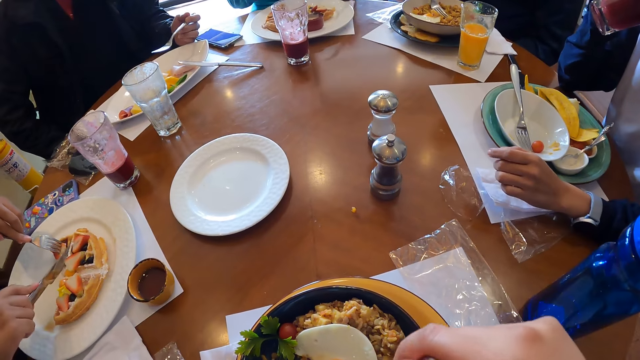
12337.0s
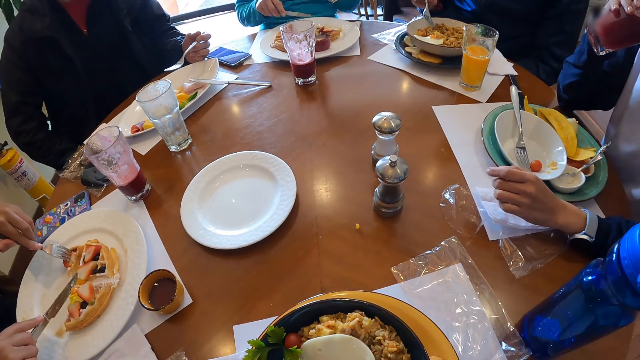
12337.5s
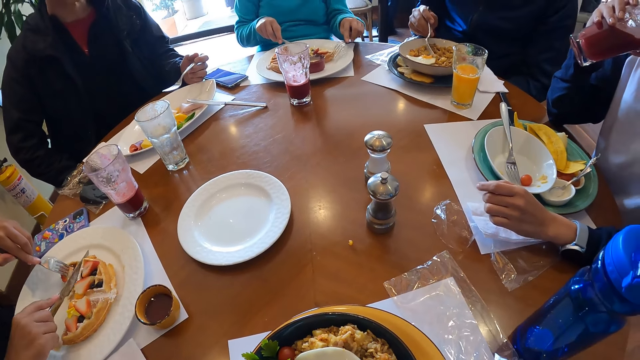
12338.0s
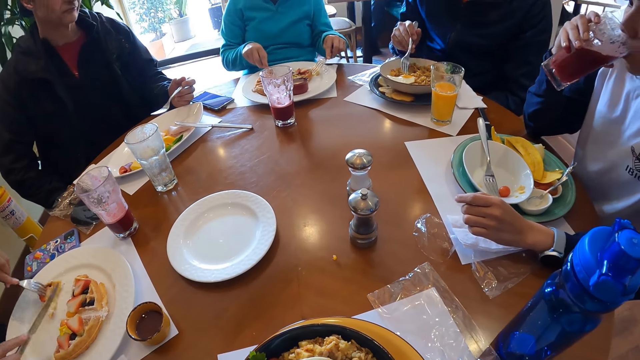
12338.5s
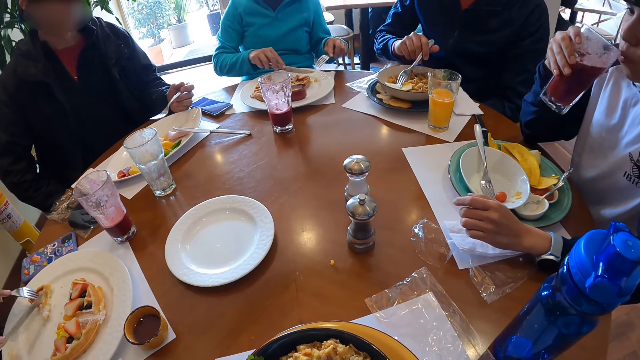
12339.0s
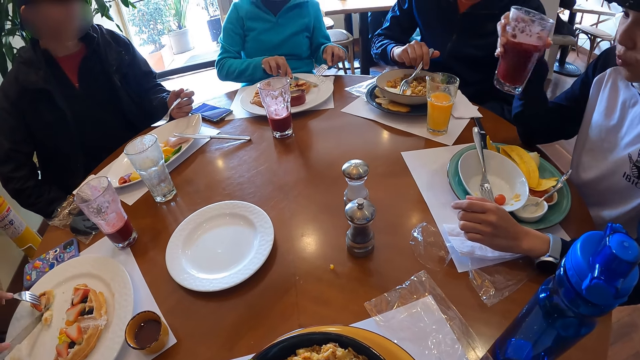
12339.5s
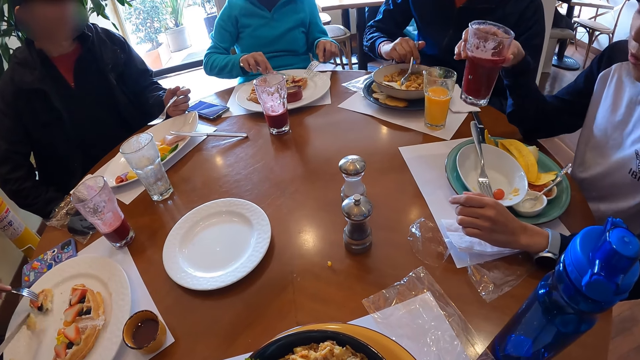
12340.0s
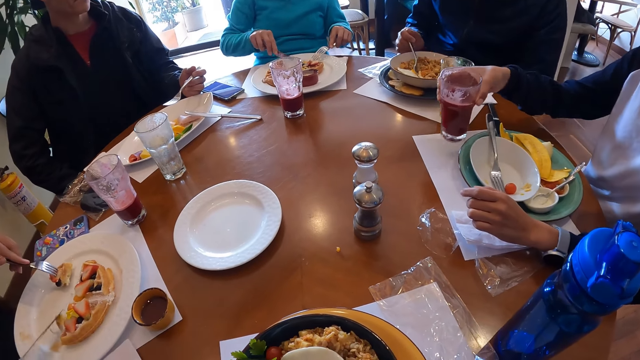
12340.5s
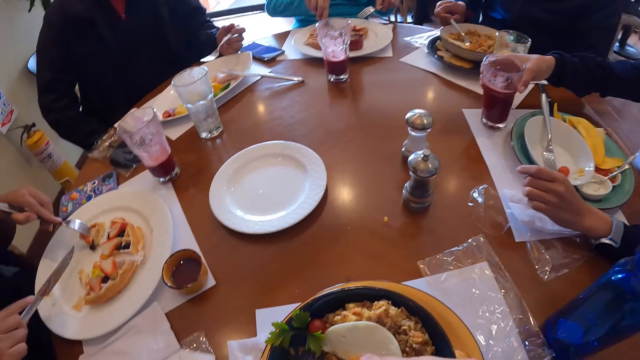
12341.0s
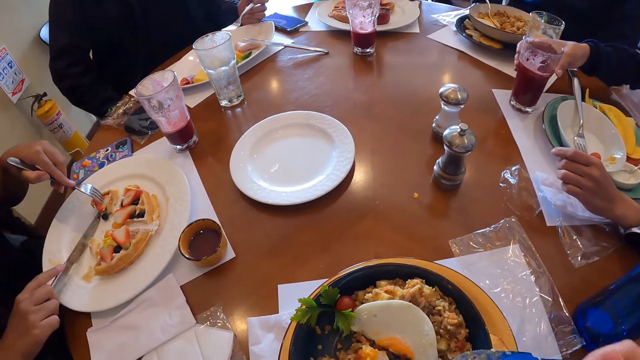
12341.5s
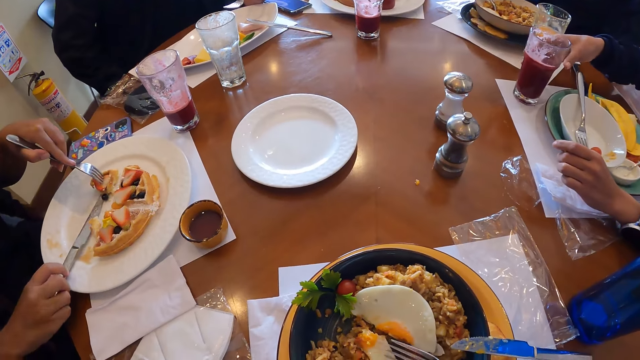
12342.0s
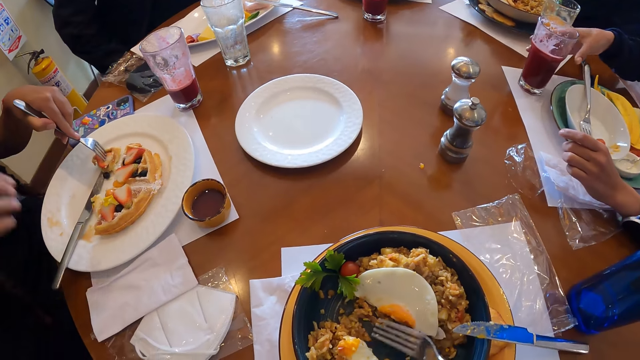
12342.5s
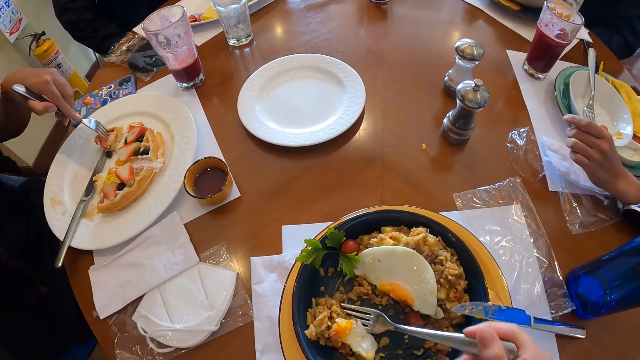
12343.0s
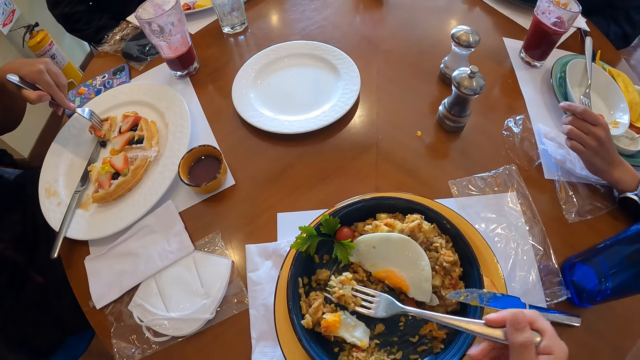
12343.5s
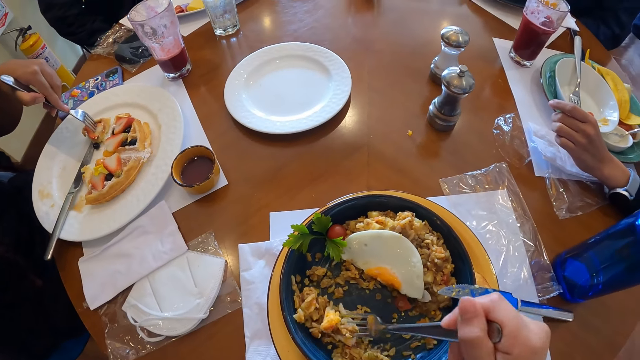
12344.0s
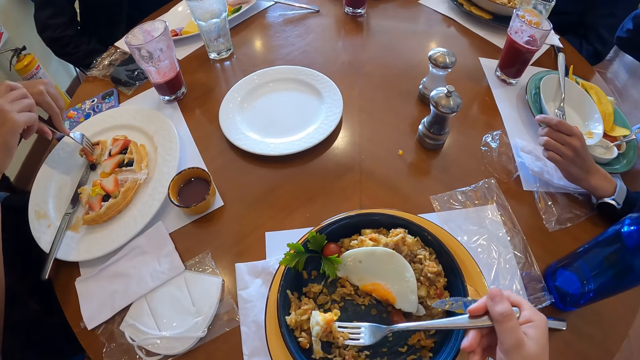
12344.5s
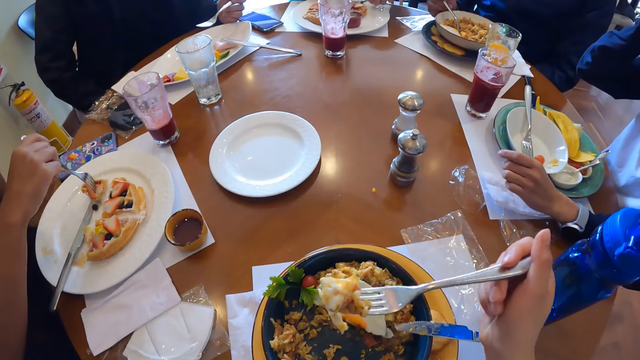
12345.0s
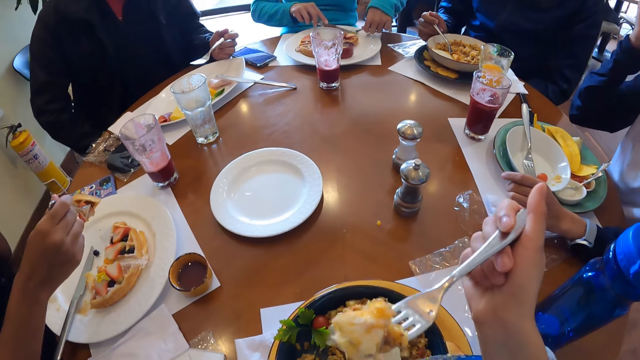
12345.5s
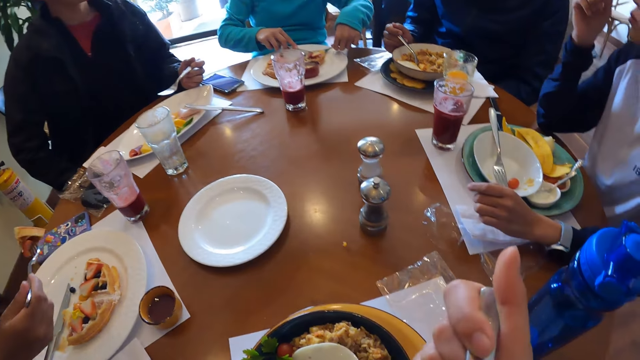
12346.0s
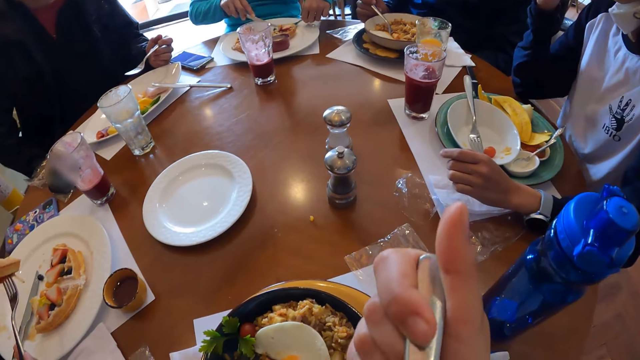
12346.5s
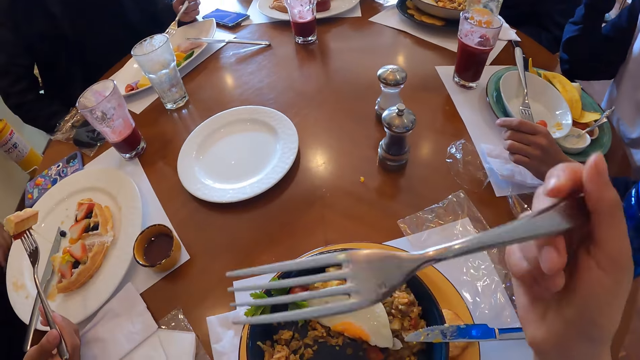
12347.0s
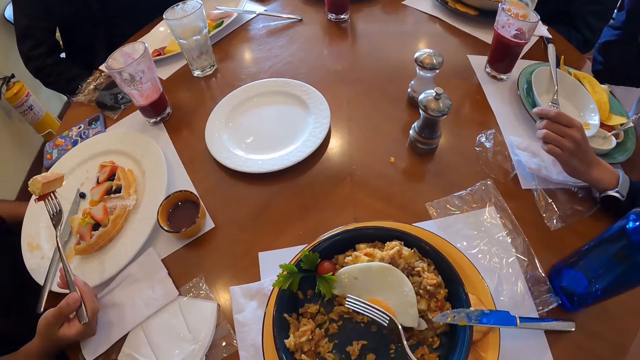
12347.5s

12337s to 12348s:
The woman cuts the waffles in the plate with the knife in her right hand. The camera wearer looks around on the table. The man drops the glass cup of juice on the table with his right hand. The woman drops the knife in the plate with her right hand. The camera wearer takes food from the plate with the fork or fork spoon in his right hand. He scoops food with the fork spoon. The woman passes the fork from her left hand to her right hand and takes the waffles from the plate with the fork in her right hand. The camera wearer eats food using the fork spoon.

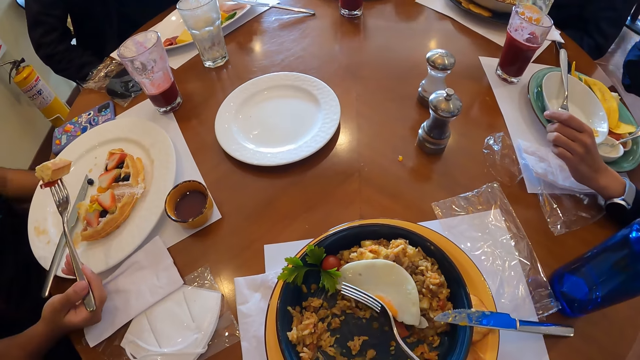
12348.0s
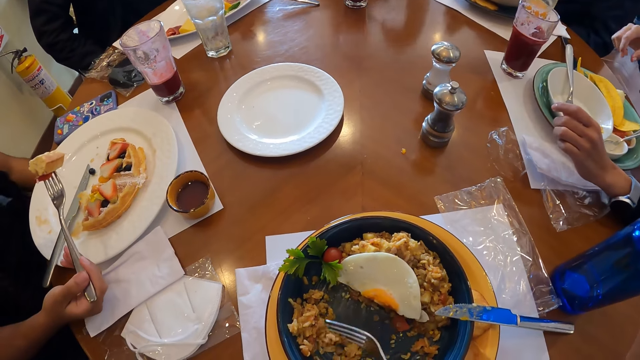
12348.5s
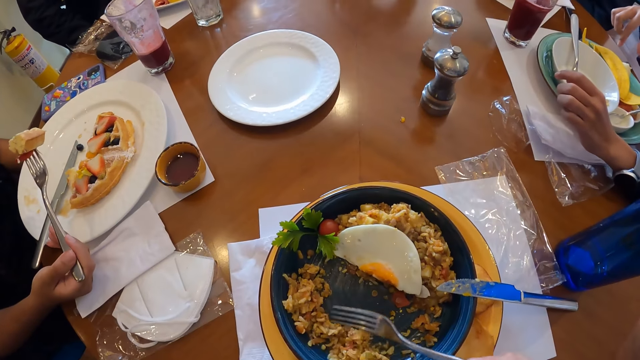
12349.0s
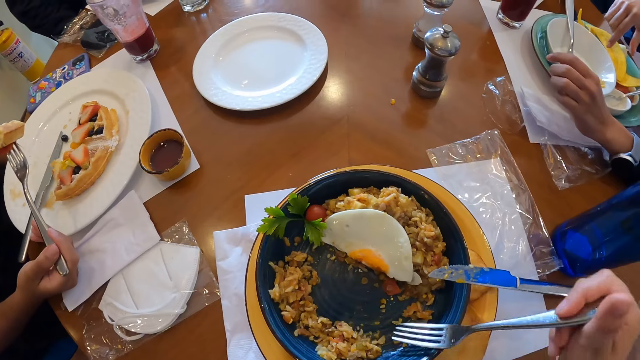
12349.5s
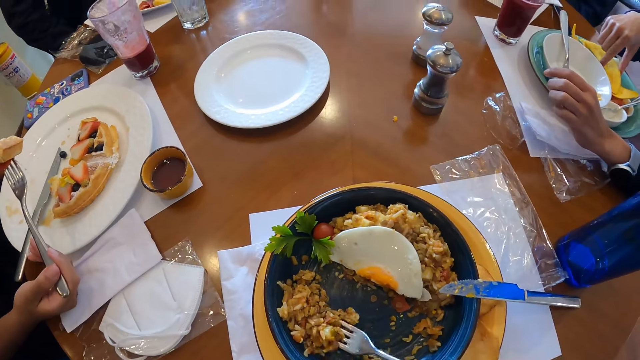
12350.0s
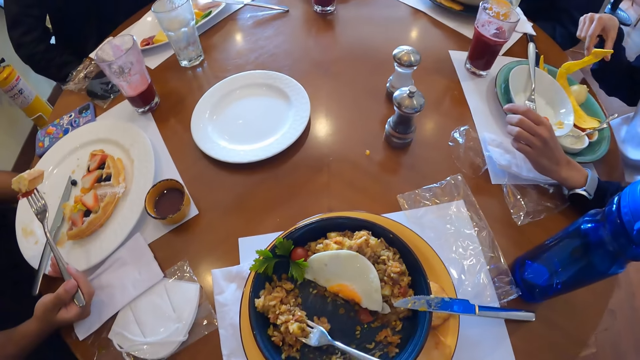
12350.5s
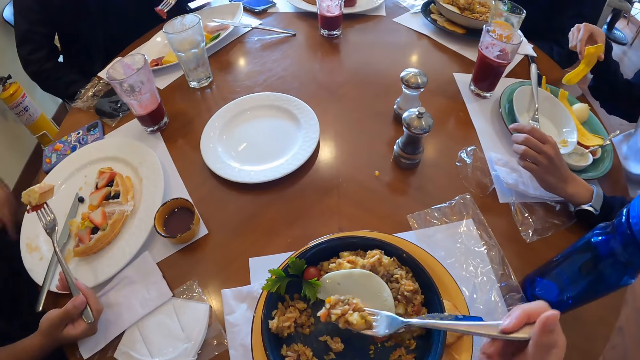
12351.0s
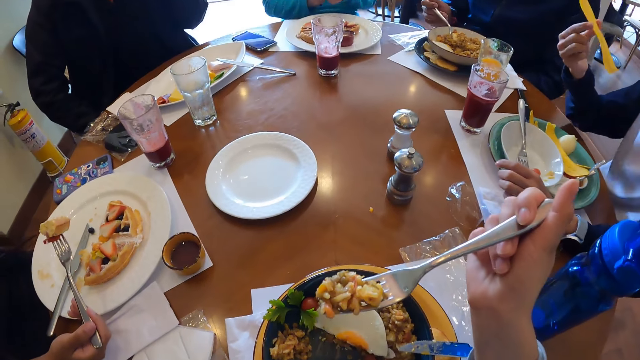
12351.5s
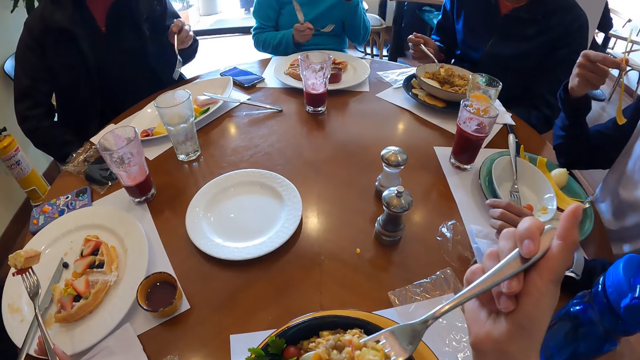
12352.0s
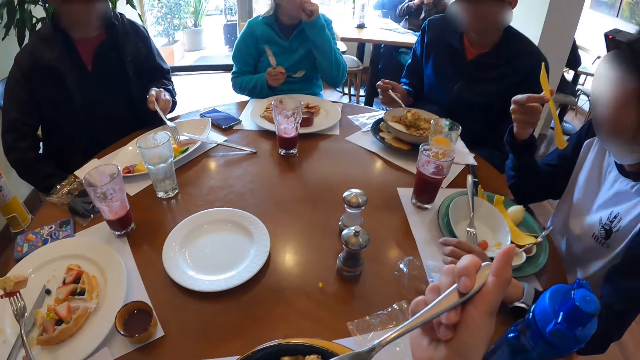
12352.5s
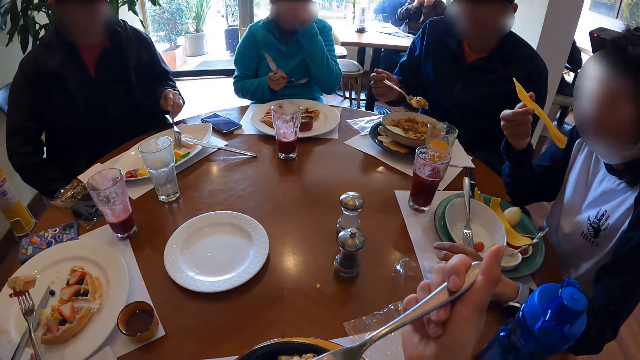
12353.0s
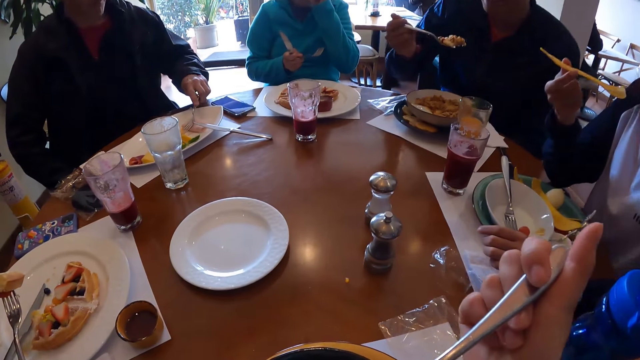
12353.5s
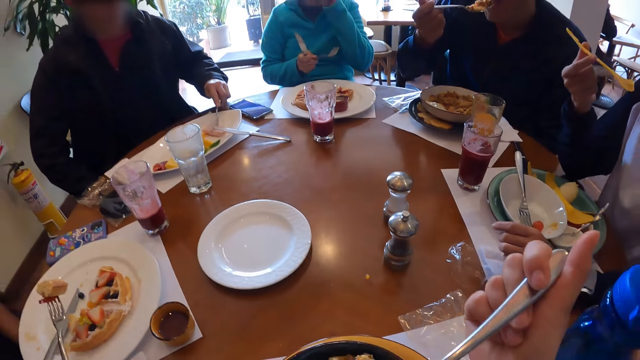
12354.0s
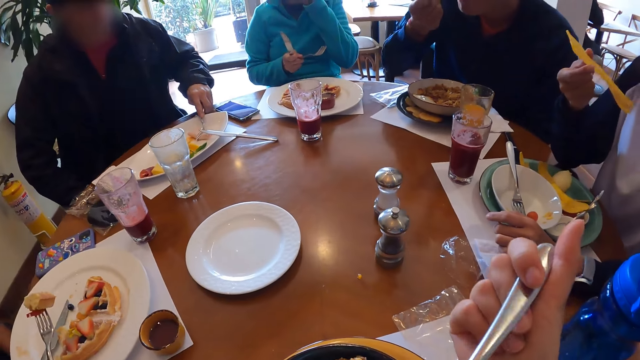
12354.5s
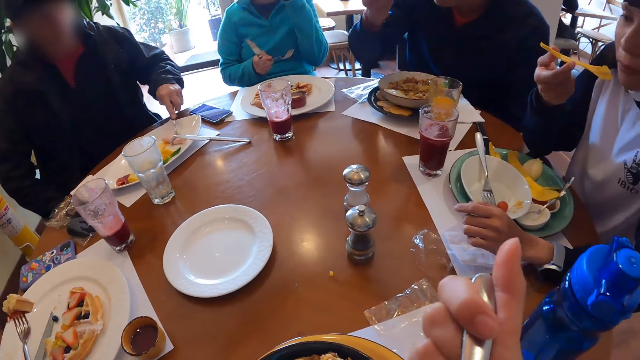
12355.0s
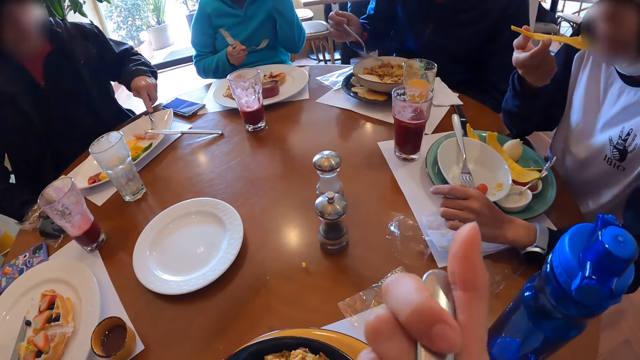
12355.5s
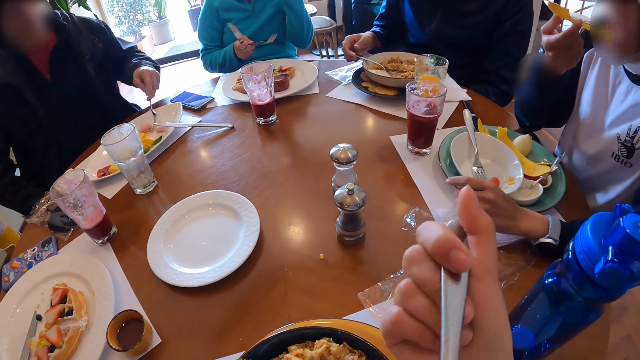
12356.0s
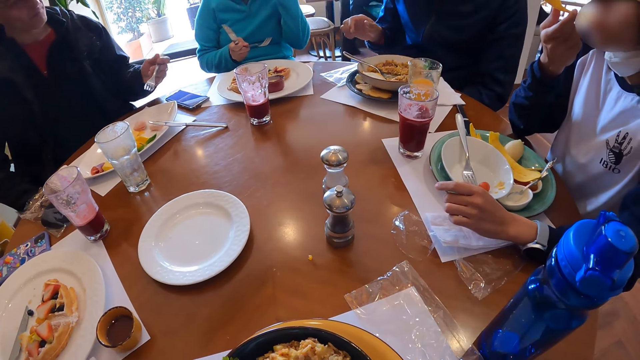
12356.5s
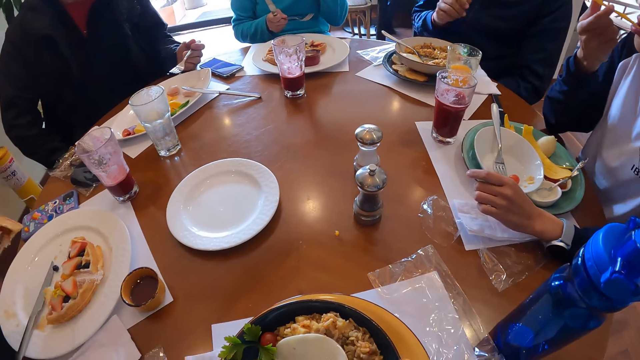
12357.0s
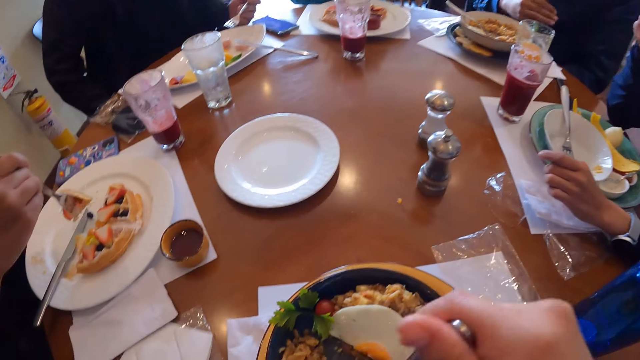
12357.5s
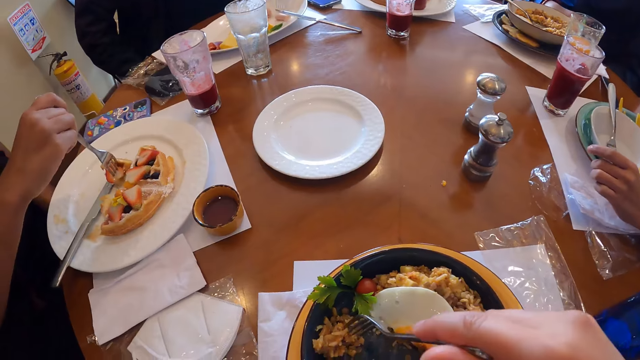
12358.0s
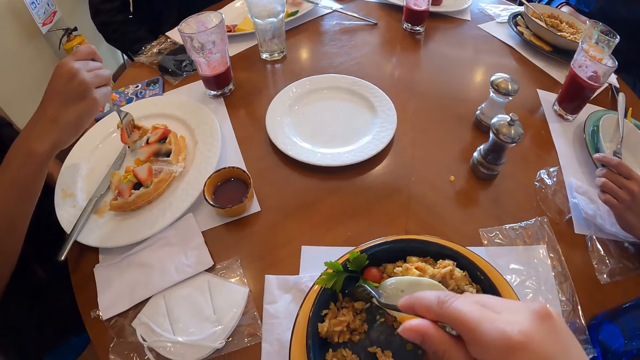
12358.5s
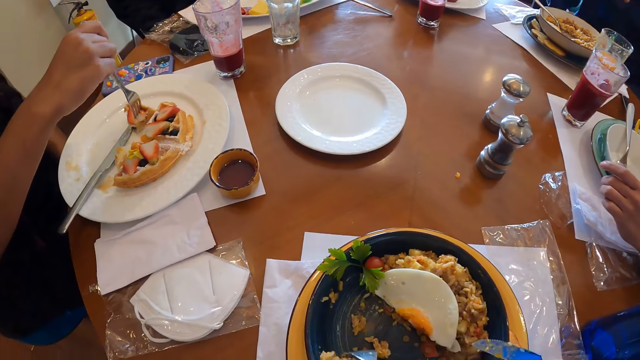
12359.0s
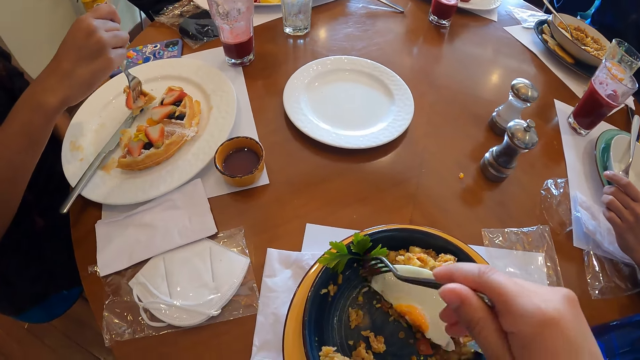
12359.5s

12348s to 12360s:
The camera wearer takes food from the plate with the fork or fork spoon in his right hand. A man picks up a plantain chip from the plate on the table with his right hand. The camera wearer scoops food using the fork spoon. Another man takes fruit from the plate with the fork in his left hand. The camera wearer lifts food with the fork spoon. A third man puts Chinese fried rice into his mouth with the fork in his right hand. The camera wearer eats food using the fork spoon. The third man drops the fork in the plate with his right hand. The first man eats the plantain chip in his right hand. The camera wearer takes food from the plate with the fork in his right hand.
